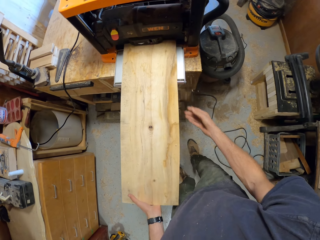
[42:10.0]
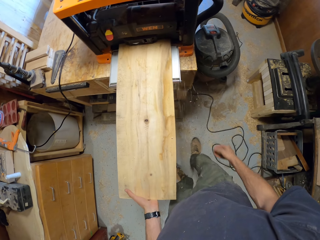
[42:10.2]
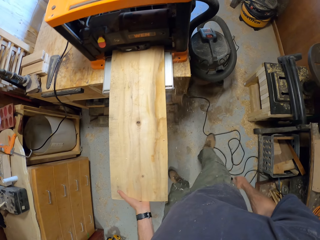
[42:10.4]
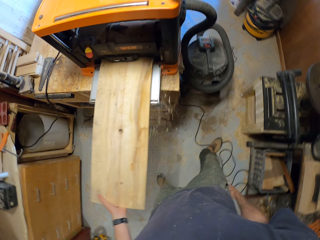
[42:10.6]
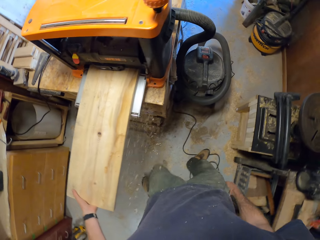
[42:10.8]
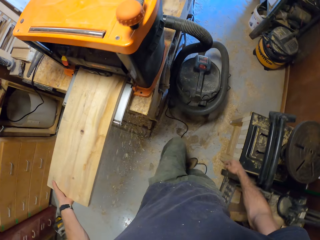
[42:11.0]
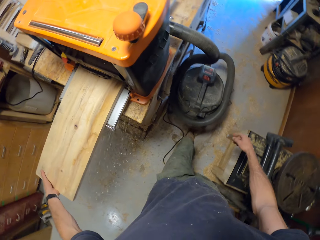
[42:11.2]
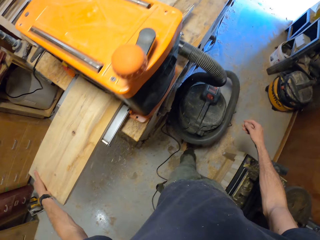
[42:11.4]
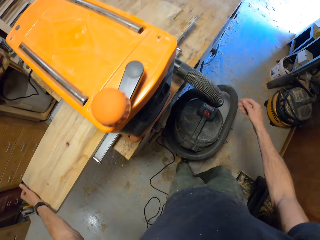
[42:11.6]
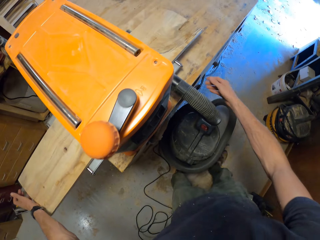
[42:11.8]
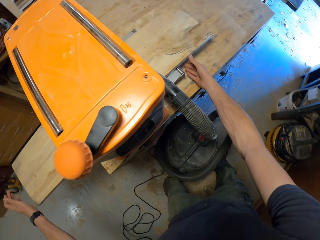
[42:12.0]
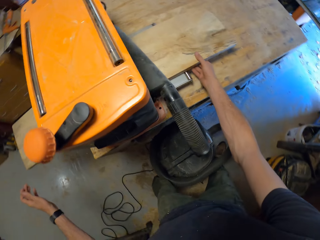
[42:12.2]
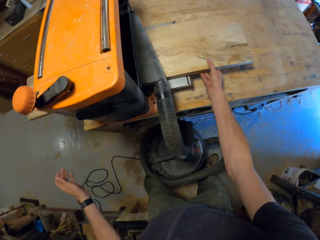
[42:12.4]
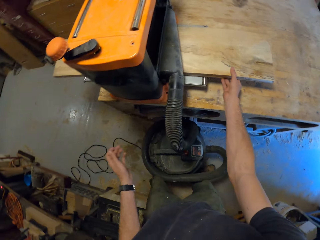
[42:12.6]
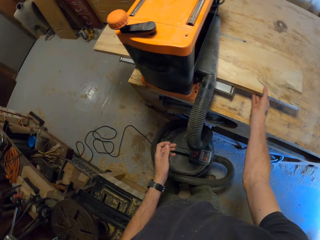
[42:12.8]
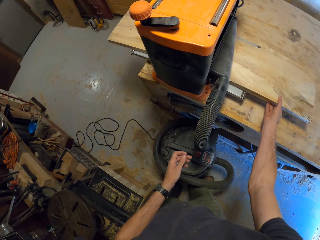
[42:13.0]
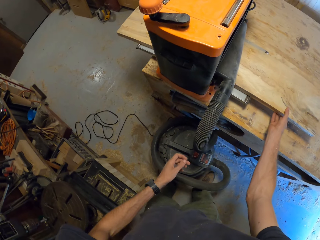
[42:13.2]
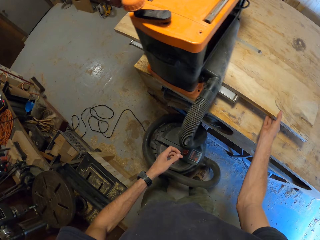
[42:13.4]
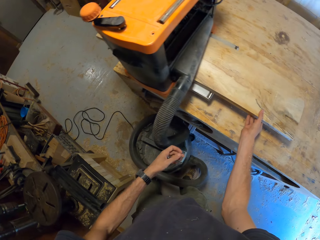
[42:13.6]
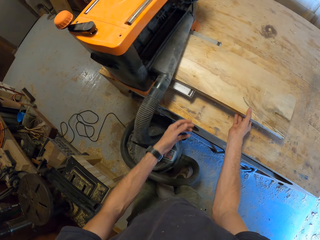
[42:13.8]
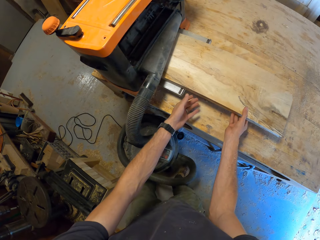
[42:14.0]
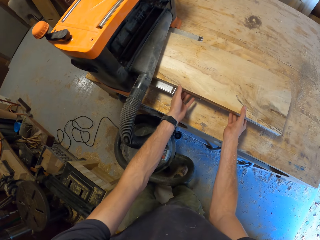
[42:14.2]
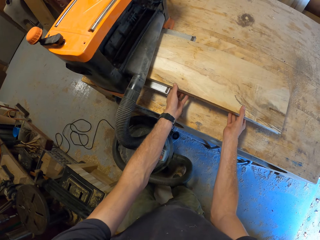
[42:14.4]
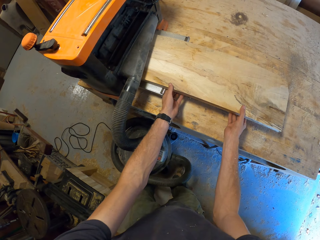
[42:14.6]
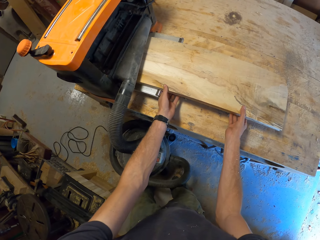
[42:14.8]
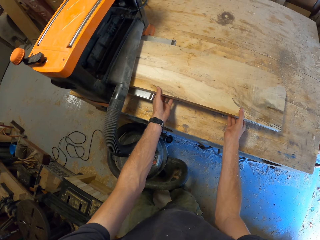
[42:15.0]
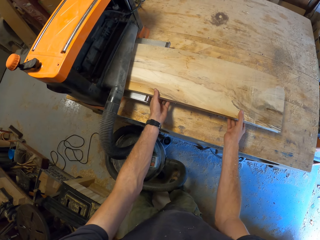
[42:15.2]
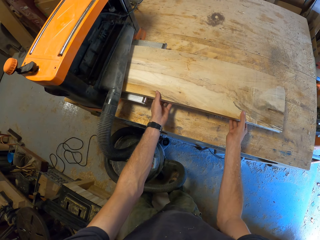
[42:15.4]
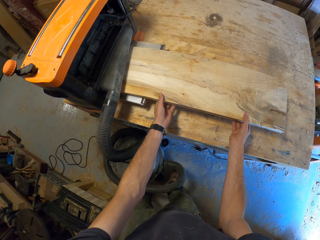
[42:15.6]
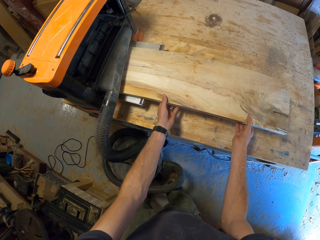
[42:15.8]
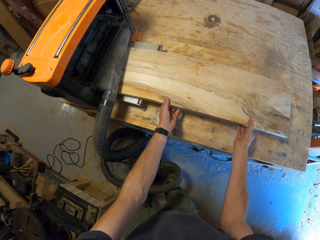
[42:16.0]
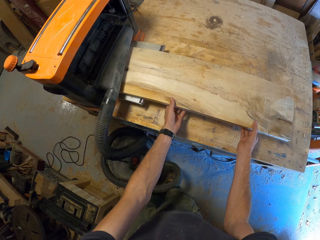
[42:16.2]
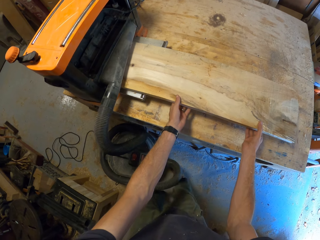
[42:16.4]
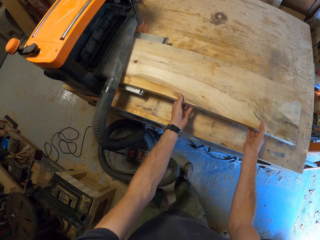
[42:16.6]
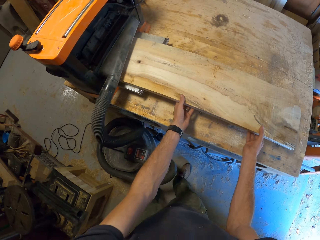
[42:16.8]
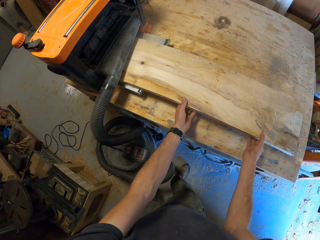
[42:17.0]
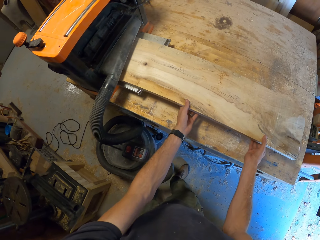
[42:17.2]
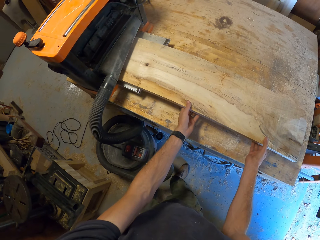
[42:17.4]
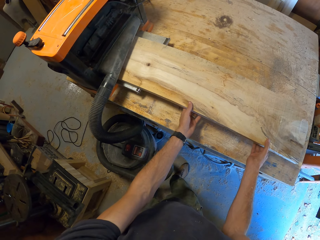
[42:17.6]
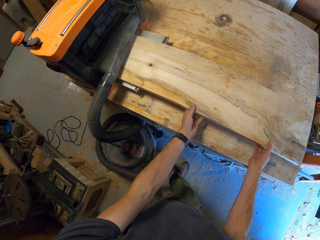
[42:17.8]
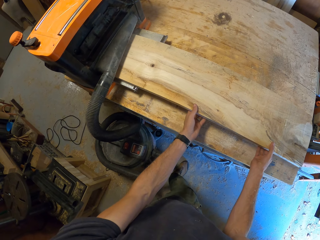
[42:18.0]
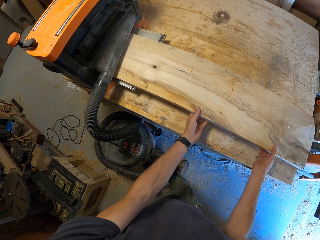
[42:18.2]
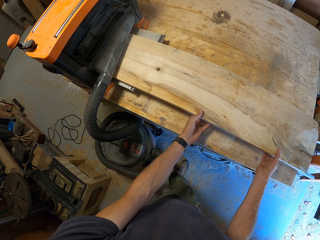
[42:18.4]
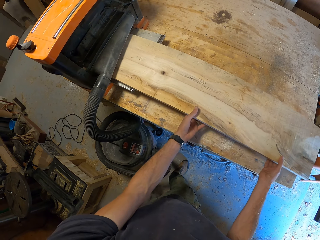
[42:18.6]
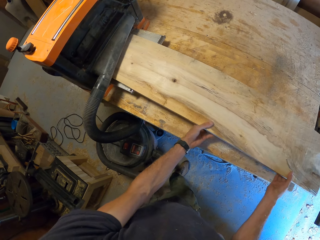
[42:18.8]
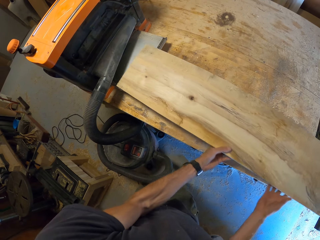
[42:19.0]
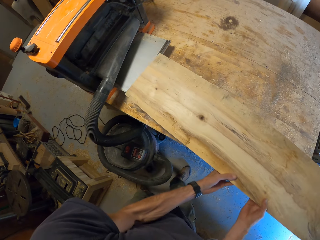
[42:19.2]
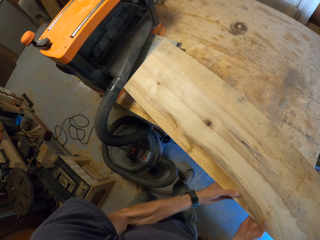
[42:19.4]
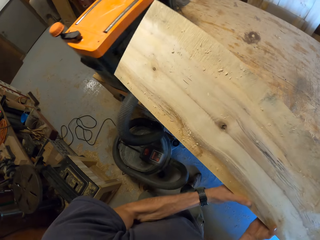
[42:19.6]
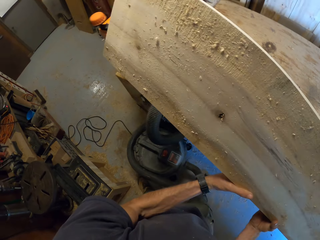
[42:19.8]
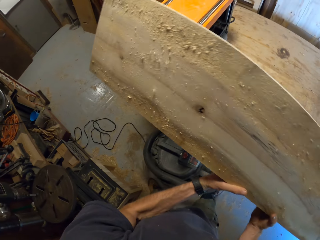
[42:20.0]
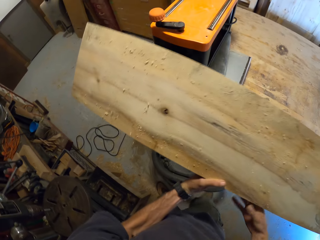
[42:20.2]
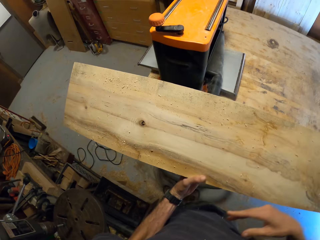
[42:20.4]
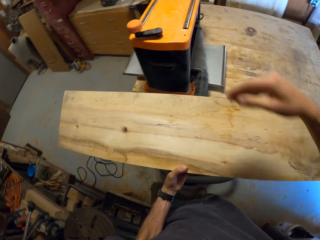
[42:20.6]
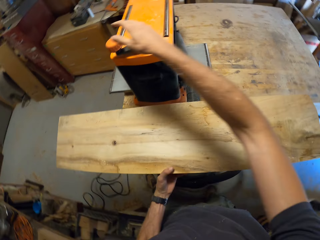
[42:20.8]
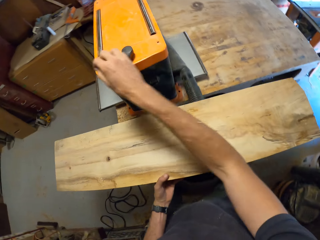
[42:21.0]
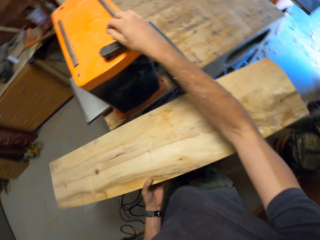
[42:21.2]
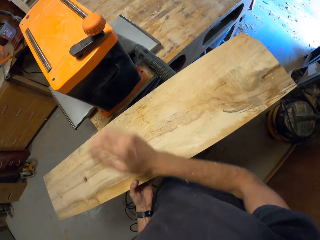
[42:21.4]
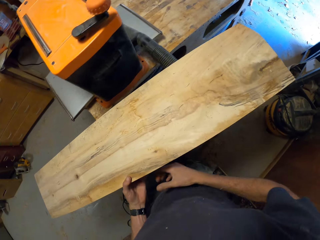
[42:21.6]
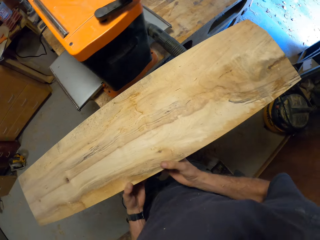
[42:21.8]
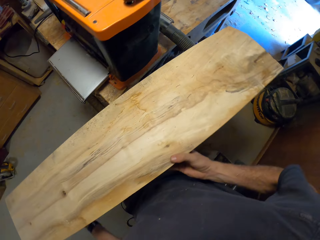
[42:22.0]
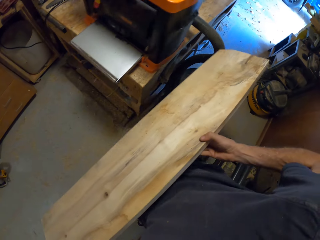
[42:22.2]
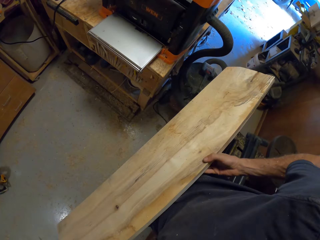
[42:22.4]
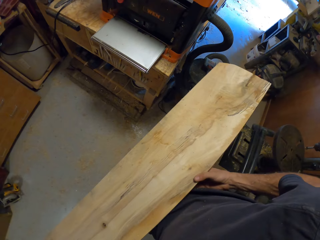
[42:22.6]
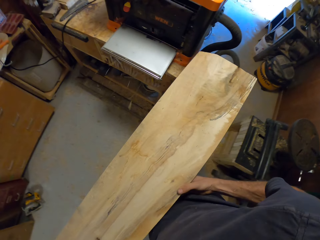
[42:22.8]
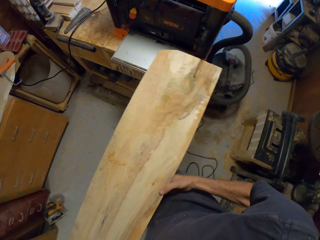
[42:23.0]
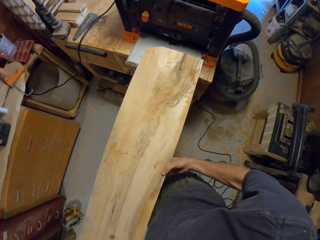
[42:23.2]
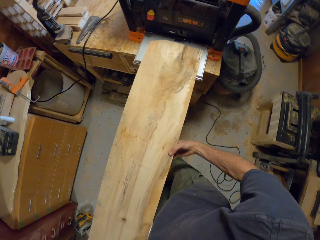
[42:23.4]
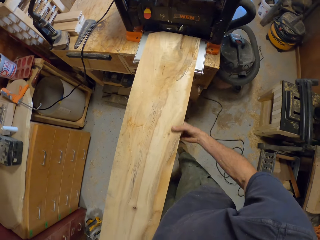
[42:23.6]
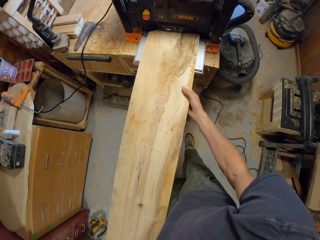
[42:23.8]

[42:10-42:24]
The camera wearer walks to the other side of the wood lathe machine. They hold timber. They carry the timber. They switch the wood lathe machine.

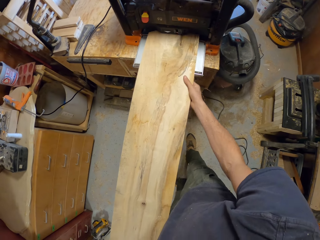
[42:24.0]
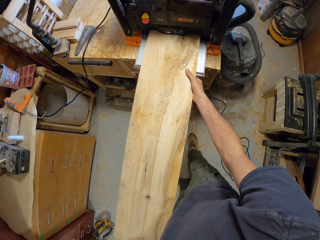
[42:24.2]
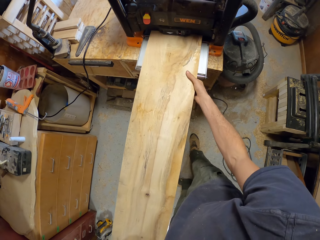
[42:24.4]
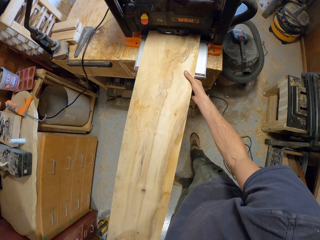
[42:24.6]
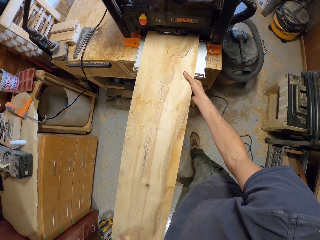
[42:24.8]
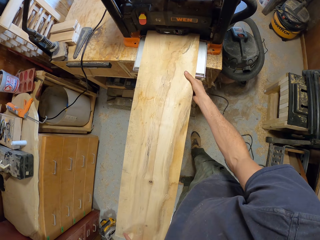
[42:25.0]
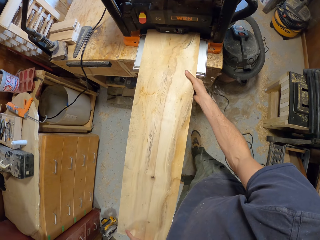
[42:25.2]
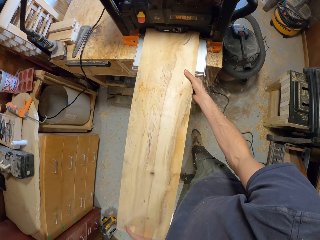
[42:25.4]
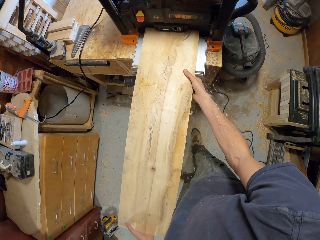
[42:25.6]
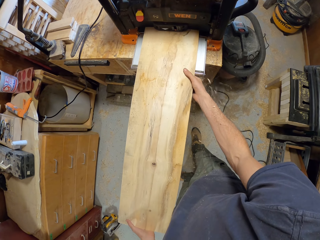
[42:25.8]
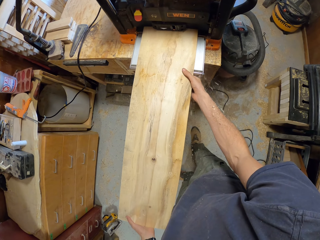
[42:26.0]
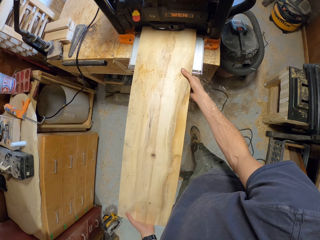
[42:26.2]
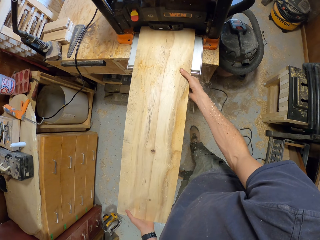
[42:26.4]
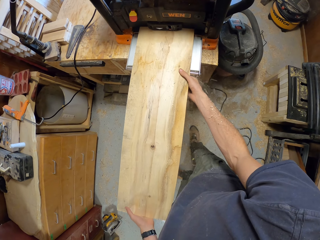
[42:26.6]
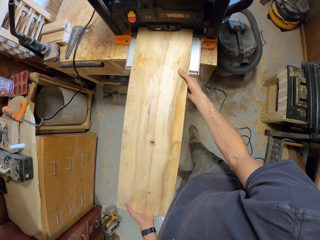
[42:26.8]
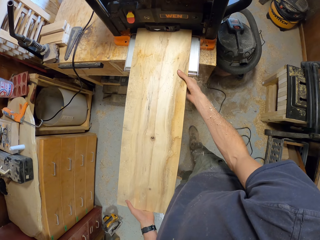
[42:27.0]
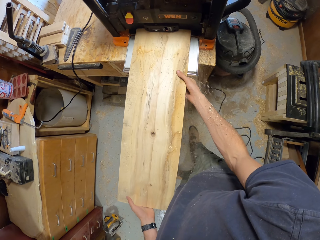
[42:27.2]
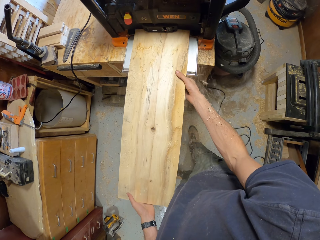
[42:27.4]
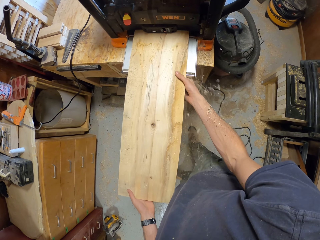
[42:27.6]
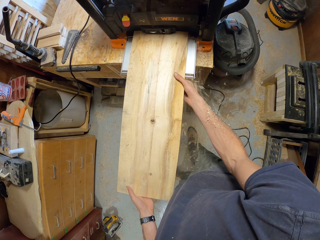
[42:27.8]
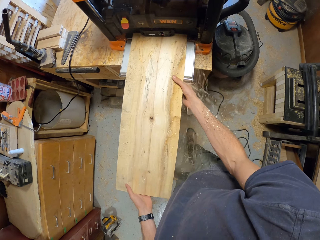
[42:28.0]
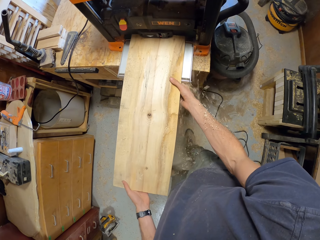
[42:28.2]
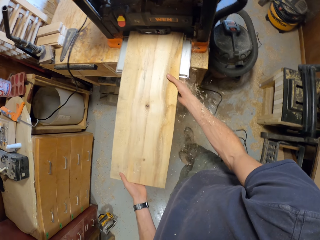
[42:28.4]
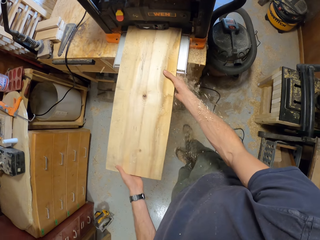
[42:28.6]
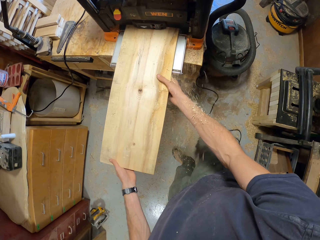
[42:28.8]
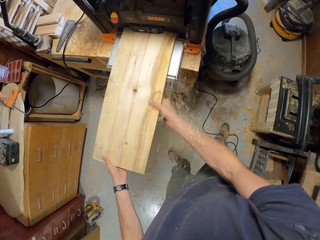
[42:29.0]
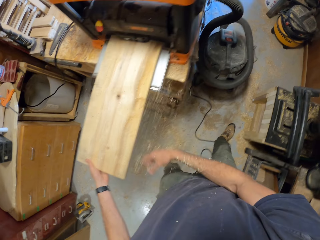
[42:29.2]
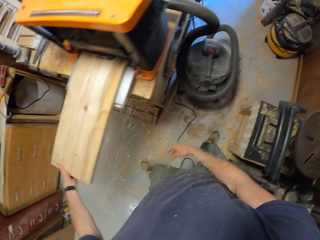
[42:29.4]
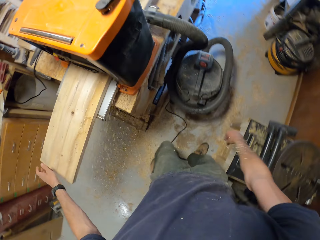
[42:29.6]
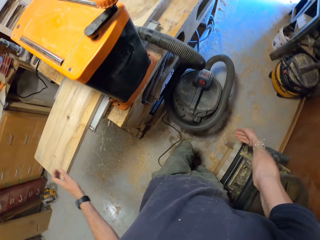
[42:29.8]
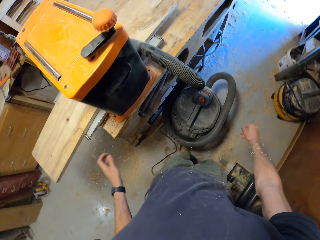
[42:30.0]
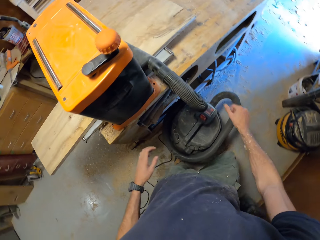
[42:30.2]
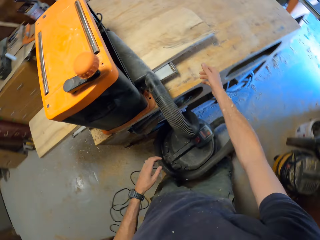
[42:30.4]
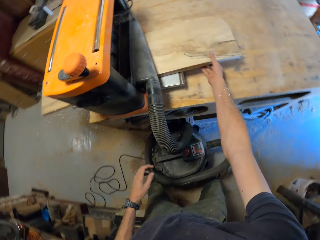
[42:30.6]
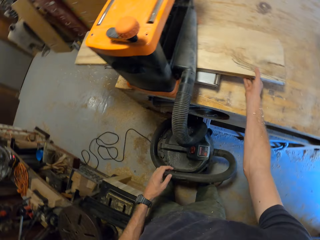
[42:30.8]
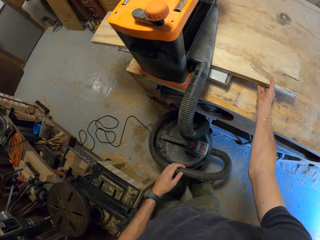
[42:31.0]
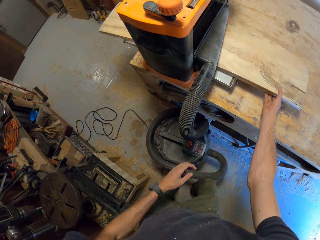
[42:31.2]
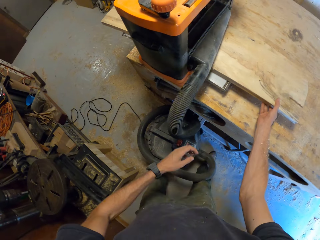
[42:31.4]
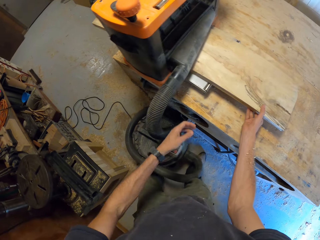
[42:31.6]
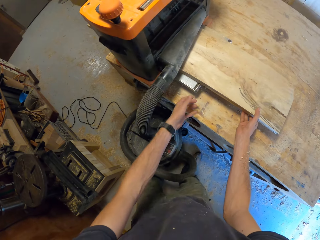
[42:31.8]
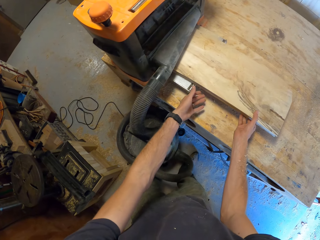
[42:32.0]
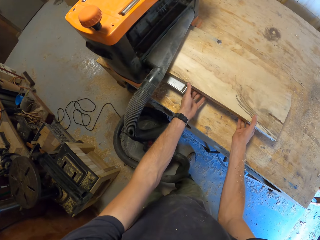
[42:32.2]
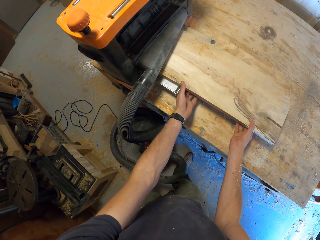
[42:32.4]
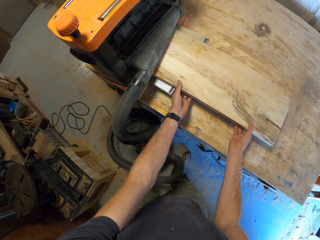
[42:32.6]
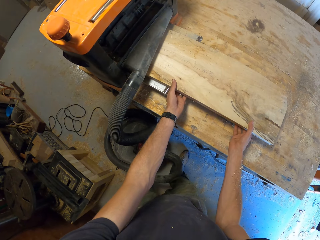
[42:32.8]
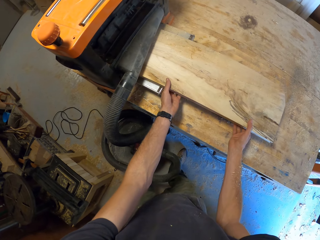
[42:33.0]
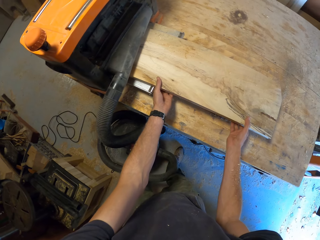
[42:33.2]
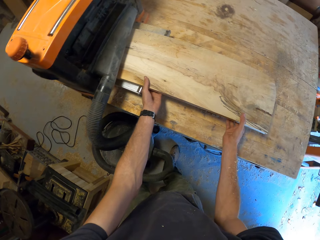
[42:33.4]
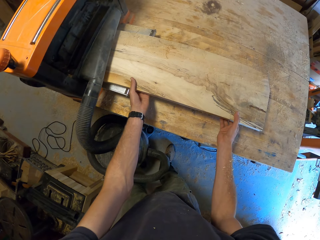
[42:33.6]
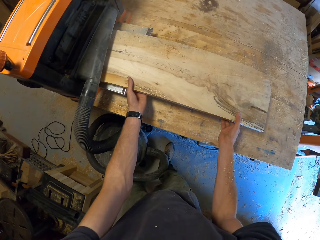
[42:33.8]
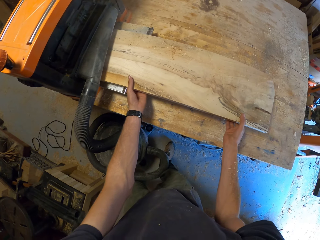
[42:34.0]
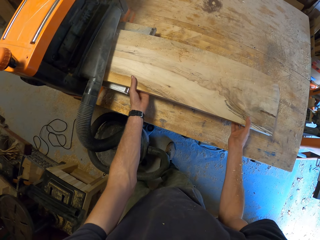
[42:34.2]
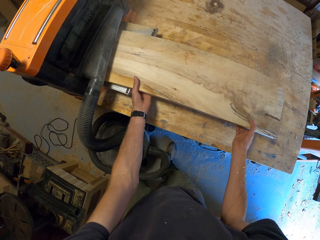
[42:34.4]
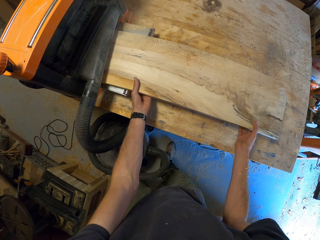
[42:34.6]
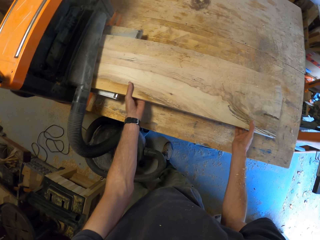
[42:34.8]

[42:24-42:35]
The camera wearer inserts timber in the wood lathe machine. They walk to the other side of the wood lathe. They hold the timber.
